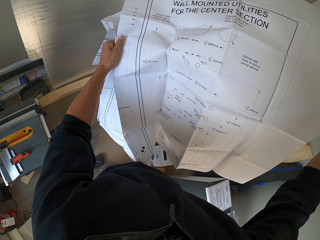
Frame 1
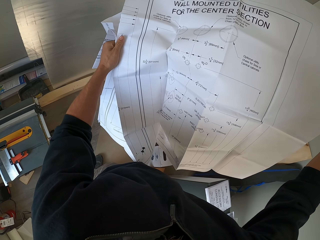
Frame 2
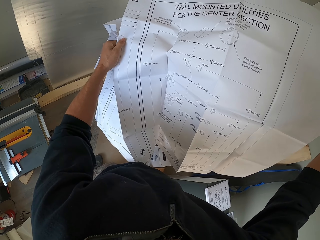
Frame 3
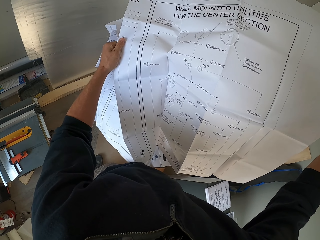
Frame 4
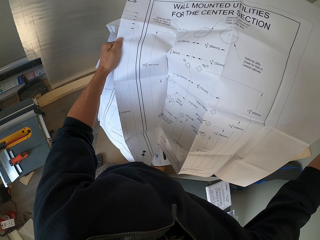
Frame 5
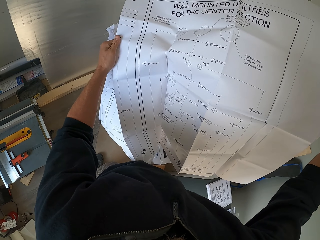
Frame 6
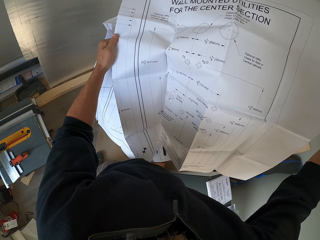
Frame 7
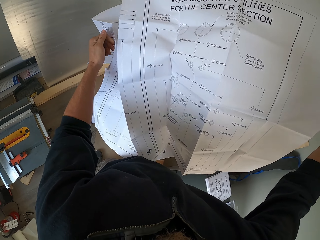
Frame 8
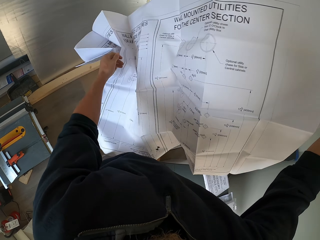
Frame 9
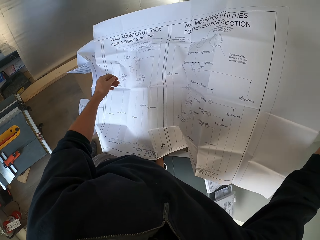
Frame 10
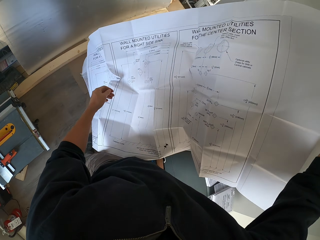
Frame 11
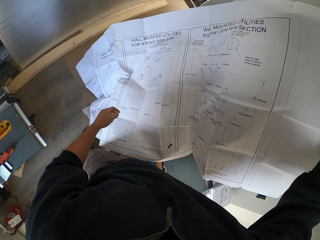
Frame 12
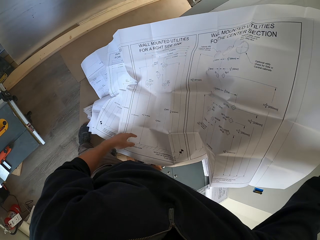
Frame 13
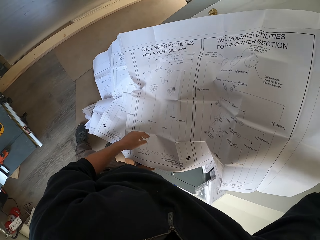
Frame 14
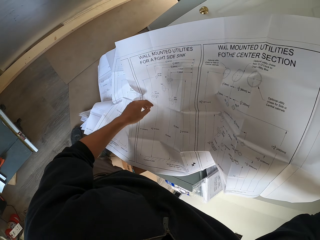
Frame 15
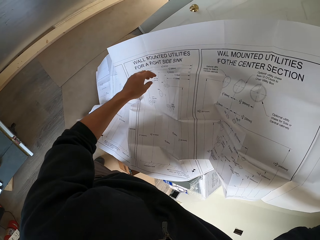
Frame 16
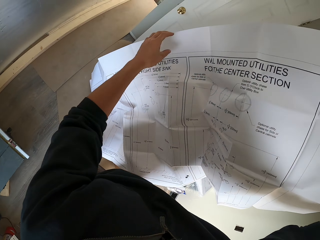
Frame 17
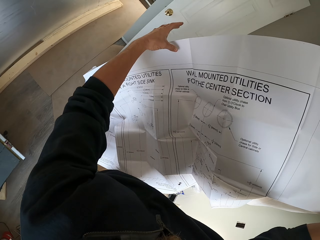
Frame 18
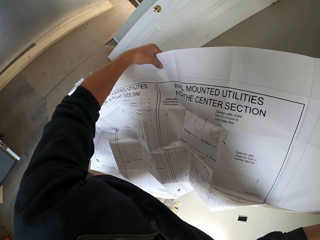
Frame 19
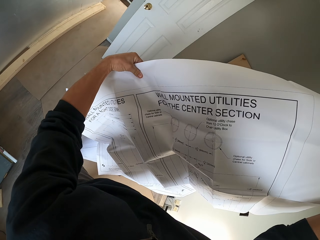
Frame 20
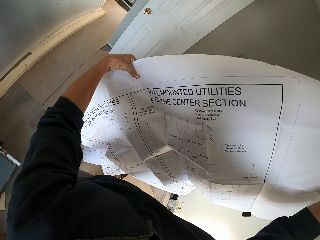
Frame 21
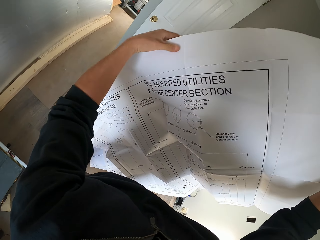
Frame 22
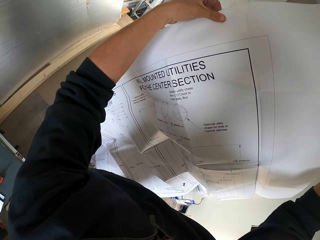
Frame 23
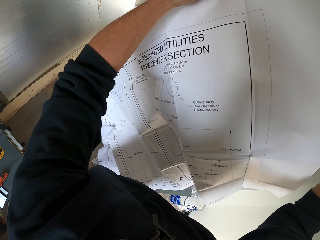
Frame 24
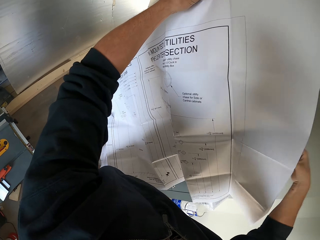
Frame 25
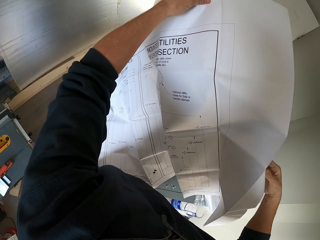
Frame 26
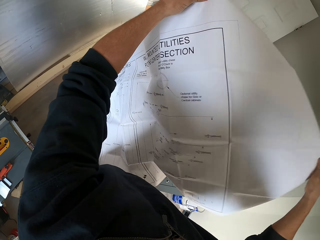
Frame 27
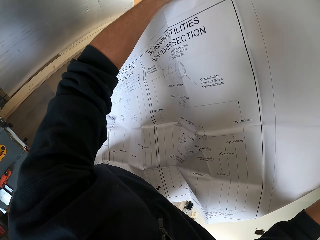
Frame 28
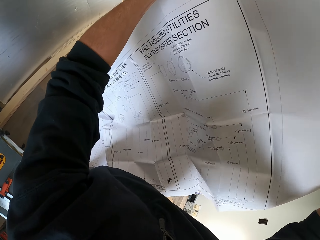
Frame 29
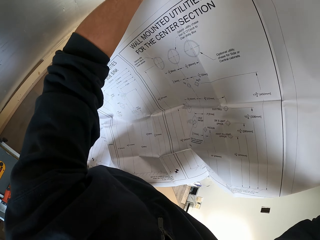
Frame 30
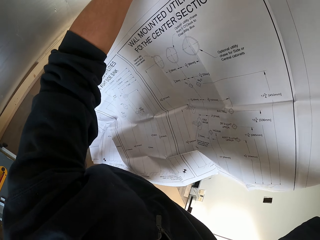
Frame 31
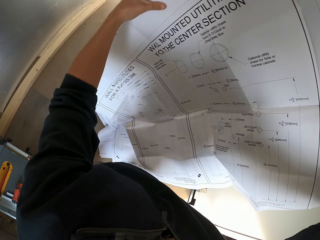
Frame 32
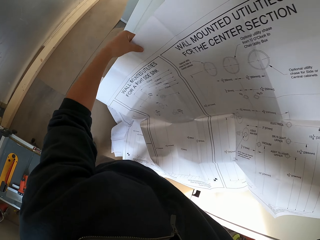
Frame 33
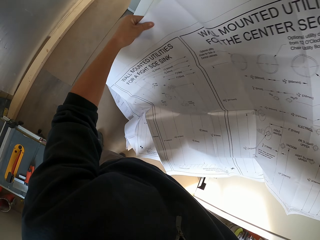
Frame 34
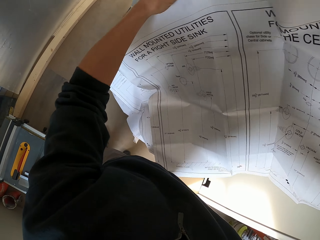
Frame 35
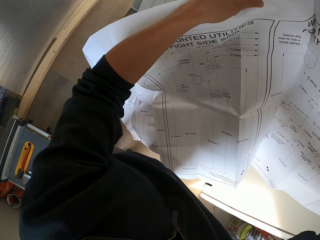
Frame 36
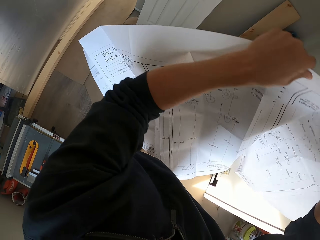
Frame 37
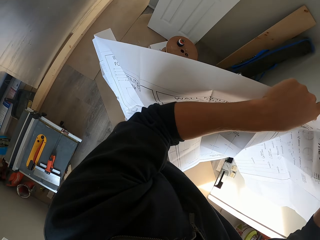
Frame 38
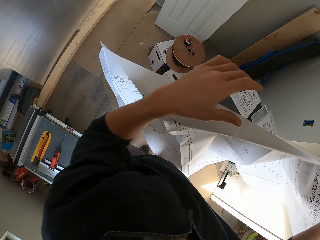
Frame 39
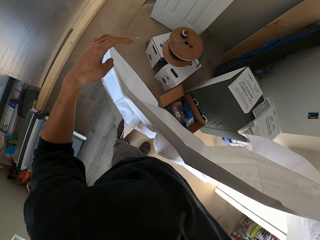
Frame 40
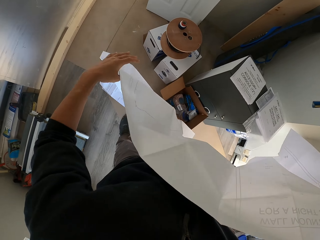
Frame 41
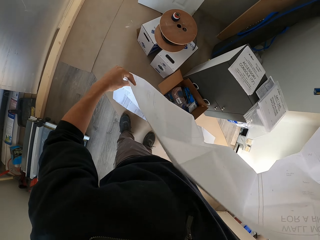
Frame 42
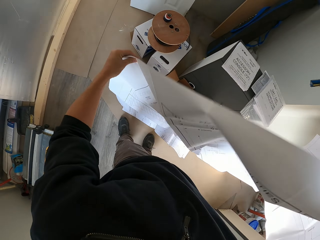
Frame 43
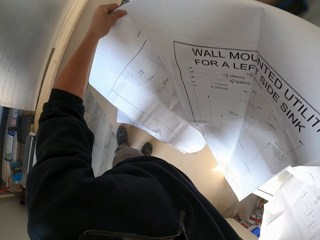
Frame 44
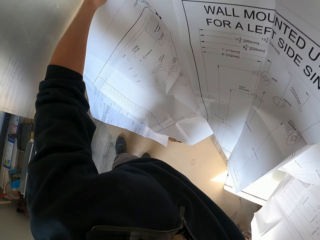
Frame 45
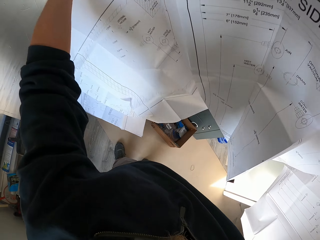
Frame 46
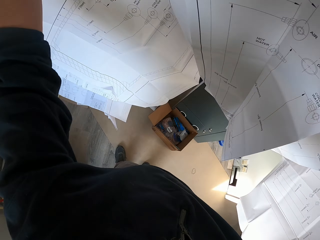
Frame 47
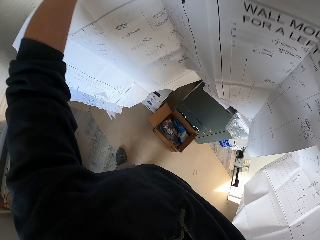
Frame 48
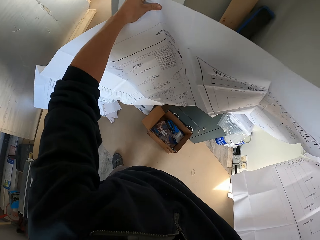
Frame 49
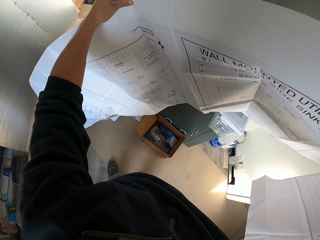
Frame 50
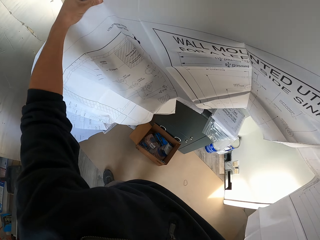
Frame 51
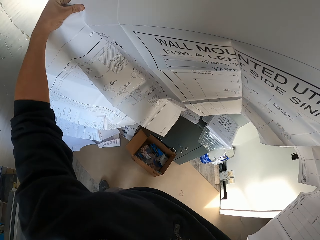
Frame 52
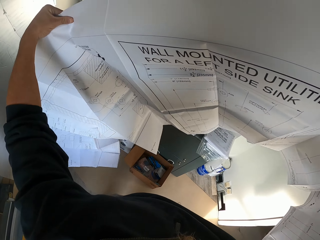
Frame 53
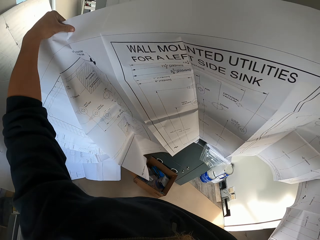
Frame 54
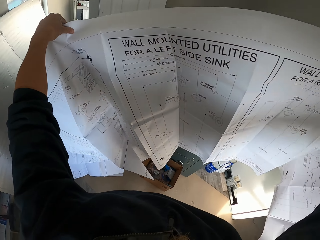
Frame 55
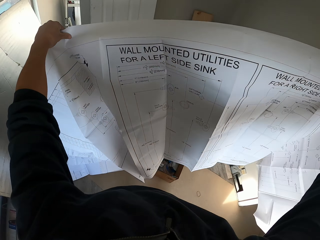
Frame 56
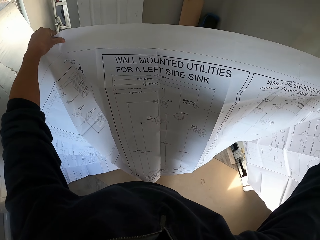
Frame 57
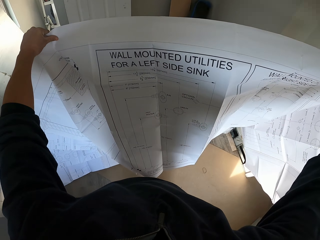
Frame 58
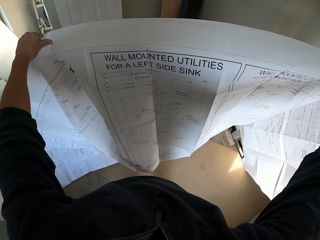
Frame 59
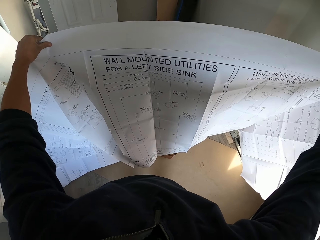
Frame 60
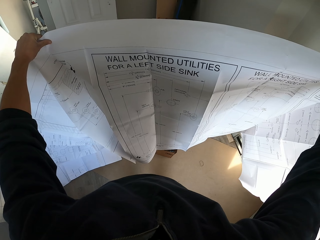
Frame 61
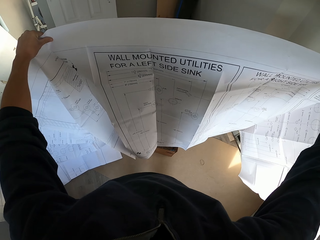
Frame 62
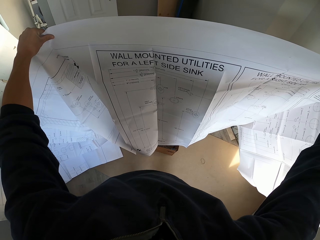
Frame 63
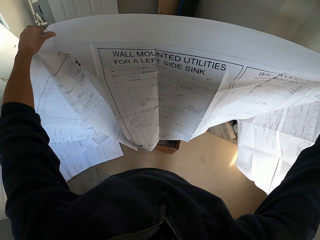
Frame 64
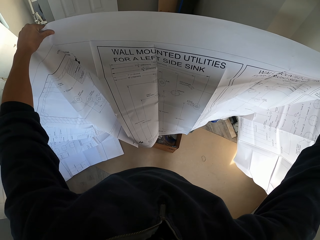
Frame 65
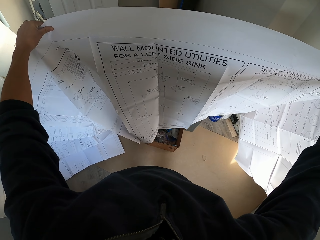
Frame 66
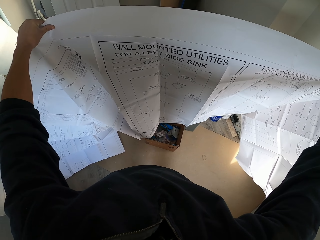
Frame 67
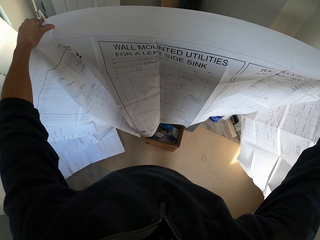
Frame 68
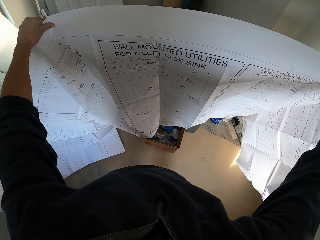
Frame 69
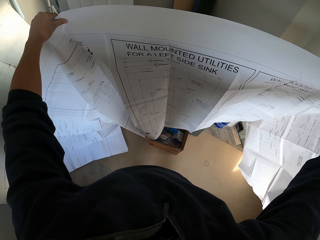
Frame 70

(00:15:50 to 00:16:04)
The camera wearer lets go of the manual. He stares at the manual. He holds the manual with both his hands. He straightens the manual with his hands. He picks up the manual. He stares at the manual.

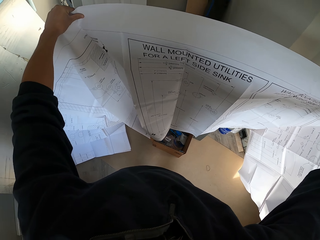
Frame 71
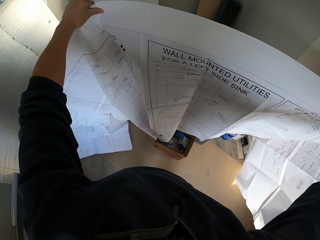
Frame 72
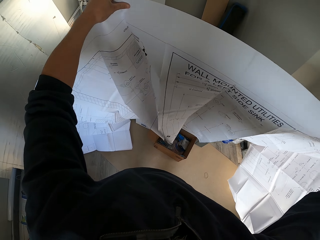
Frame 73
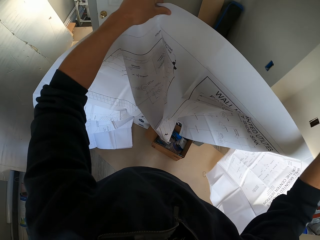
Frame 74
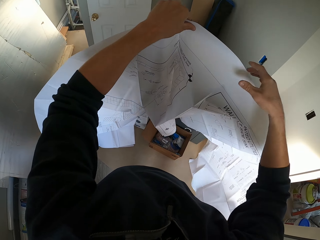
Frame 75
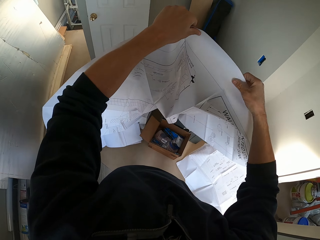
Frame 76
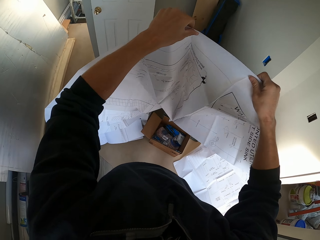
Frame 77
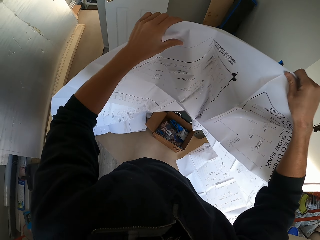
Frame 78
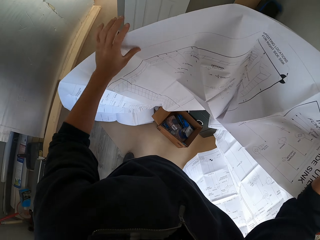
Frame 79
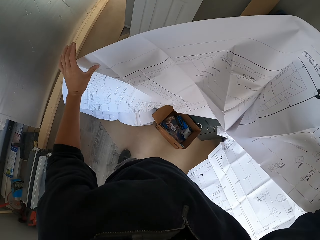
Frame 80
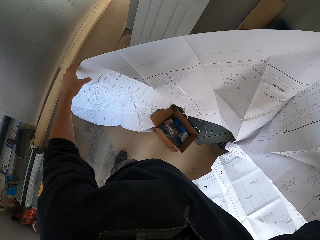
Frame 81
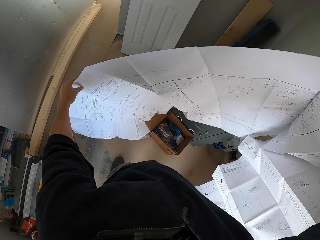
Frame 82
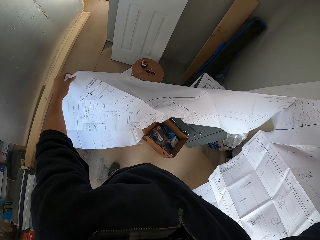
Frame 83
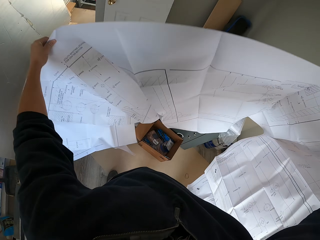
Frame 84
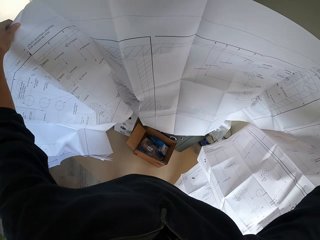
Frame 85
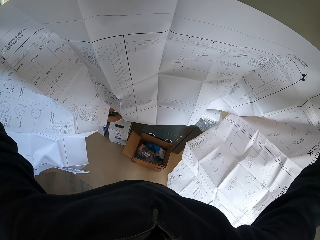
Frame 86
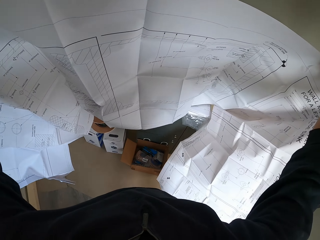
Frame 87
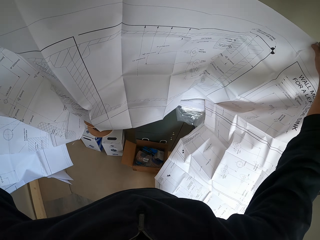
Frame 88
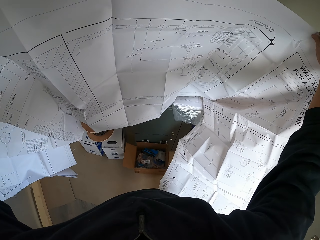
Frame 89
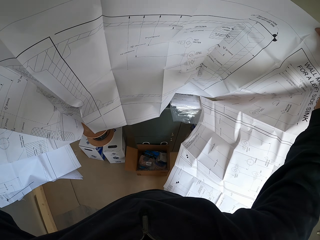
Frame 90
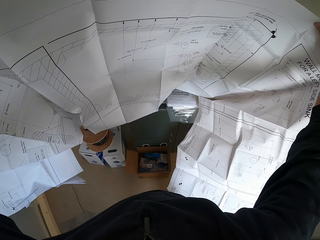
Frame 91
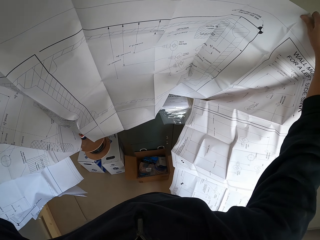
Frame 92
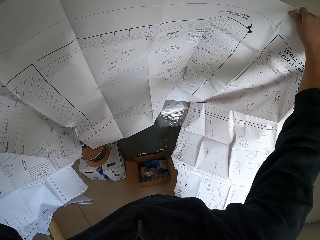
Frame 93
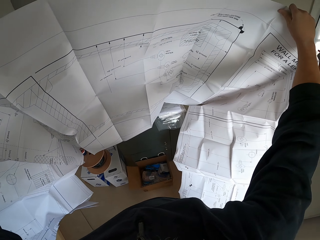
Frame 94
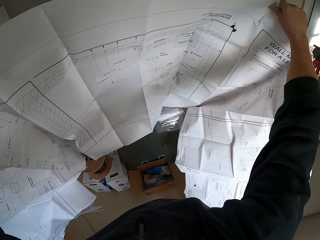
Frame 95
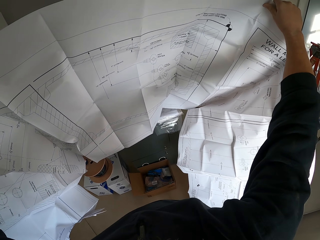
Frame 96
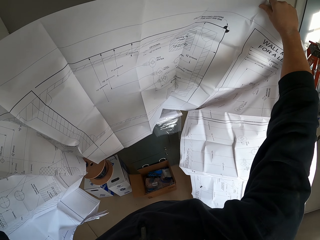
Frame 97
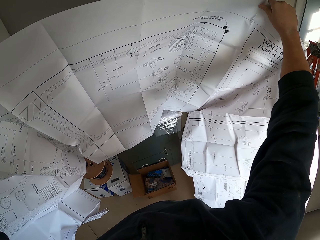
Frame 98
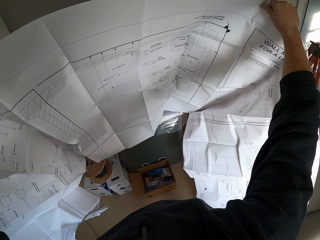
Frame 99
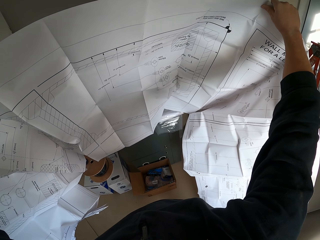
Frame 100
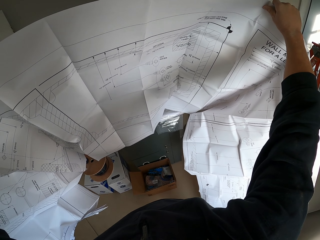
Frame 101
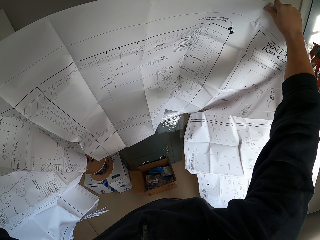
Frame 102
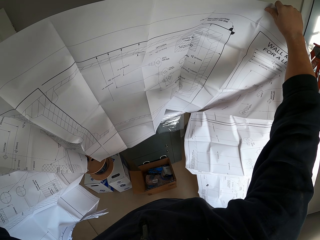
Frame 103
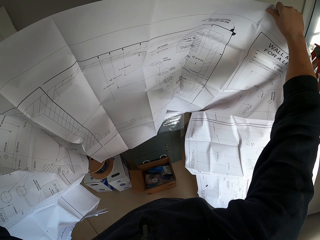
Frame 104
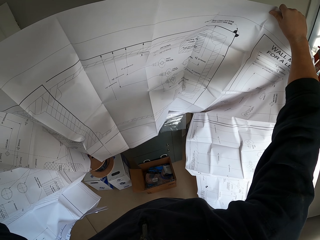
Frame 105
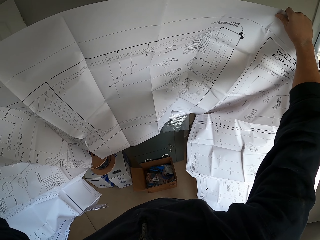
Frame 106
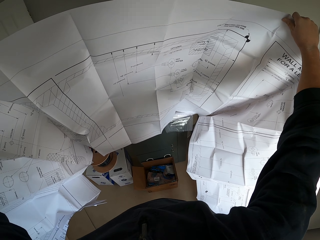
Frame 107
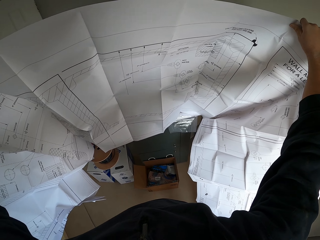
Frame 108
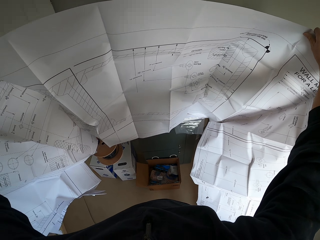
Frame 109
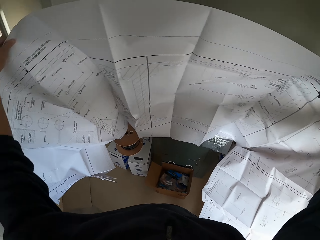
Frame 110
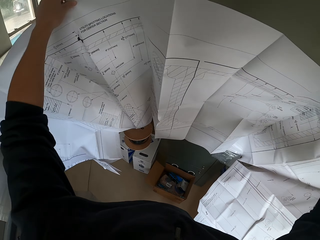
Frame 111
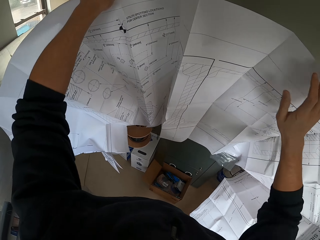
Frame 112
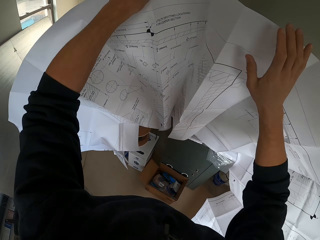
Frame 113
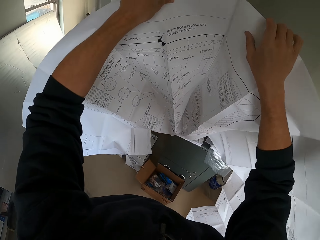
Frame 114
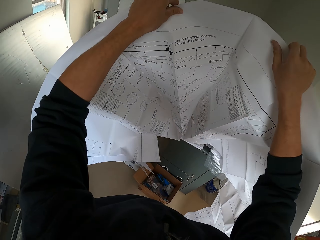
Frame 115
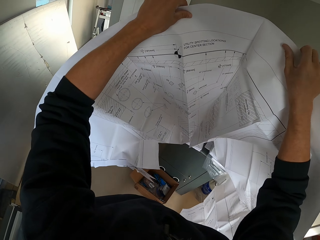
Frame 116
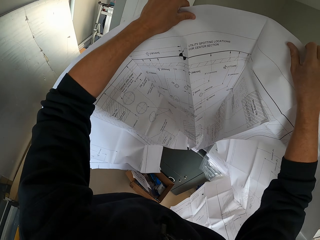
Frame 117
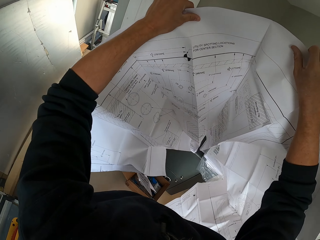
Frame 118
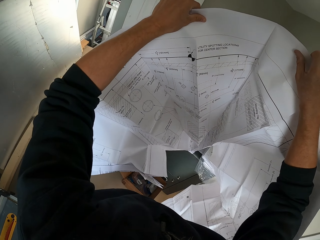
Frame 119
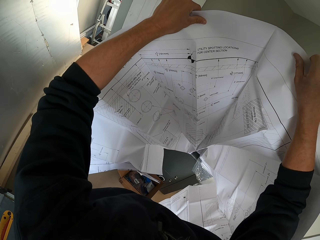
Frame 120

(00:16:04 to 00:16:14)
The camera wearer lifts up the manual. He stares at the manual. He moves his right hand on the manual's surface. He stares at the manual.
